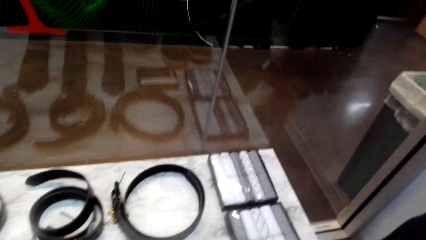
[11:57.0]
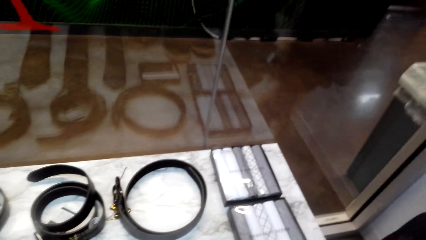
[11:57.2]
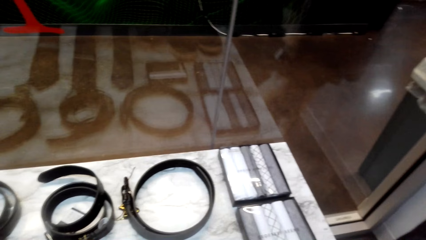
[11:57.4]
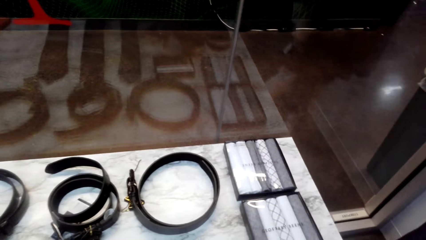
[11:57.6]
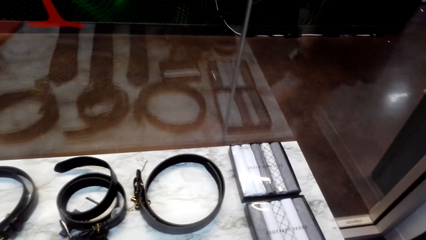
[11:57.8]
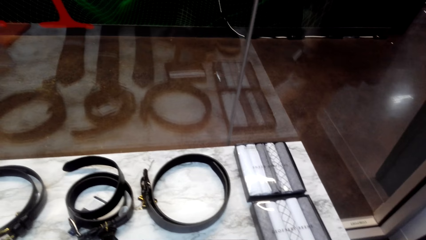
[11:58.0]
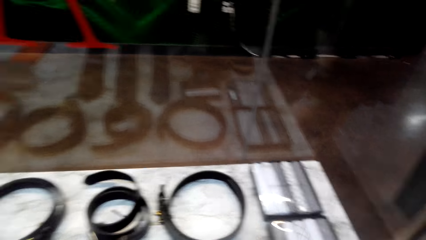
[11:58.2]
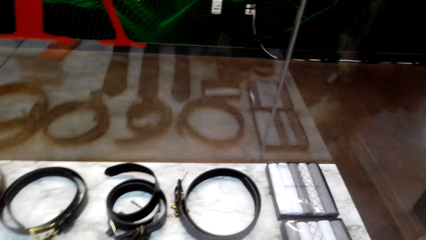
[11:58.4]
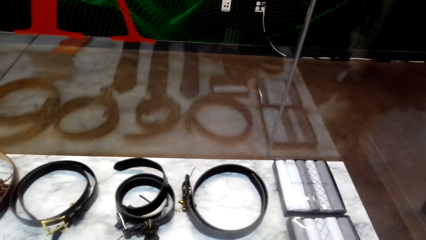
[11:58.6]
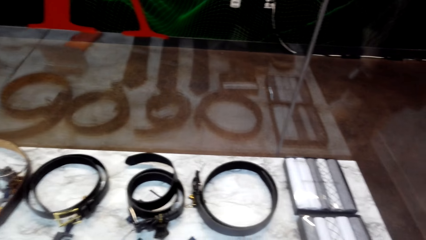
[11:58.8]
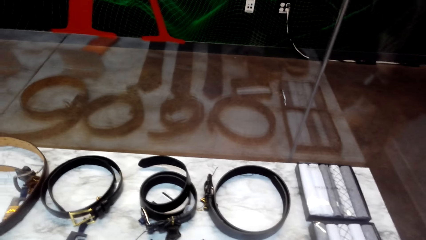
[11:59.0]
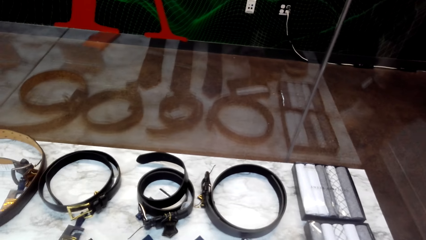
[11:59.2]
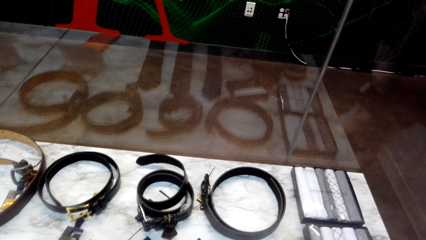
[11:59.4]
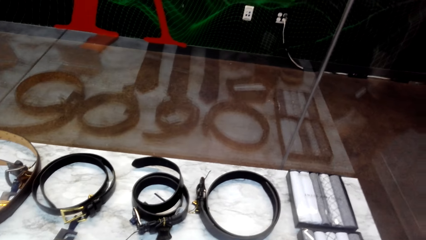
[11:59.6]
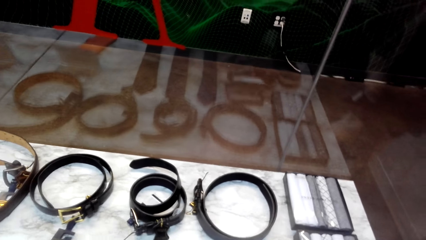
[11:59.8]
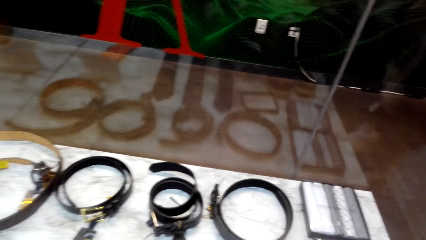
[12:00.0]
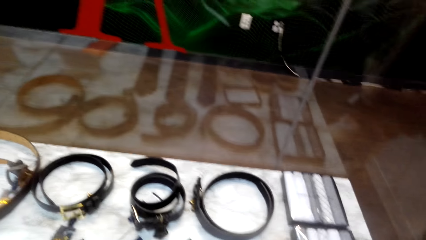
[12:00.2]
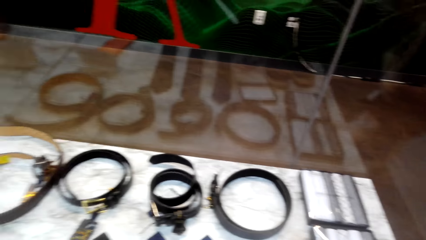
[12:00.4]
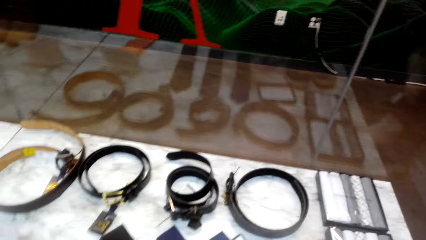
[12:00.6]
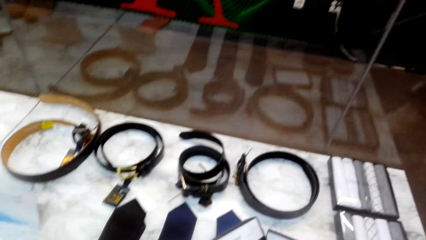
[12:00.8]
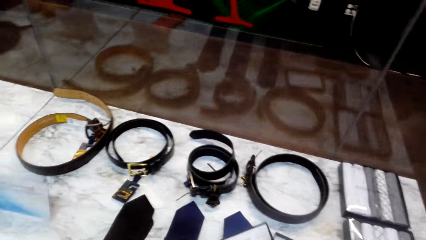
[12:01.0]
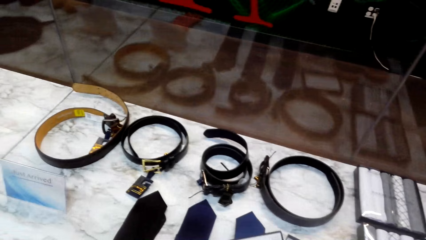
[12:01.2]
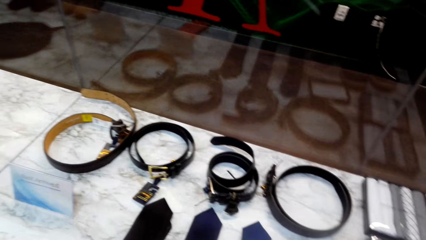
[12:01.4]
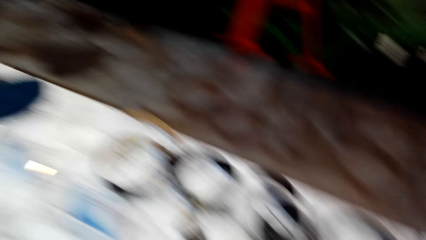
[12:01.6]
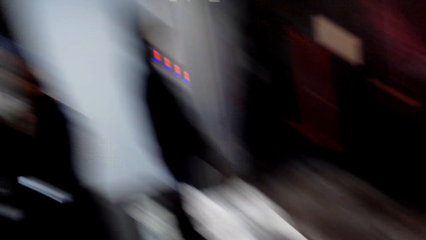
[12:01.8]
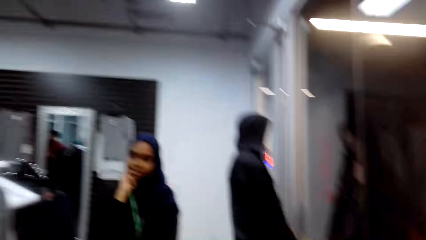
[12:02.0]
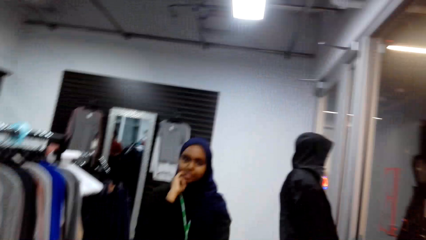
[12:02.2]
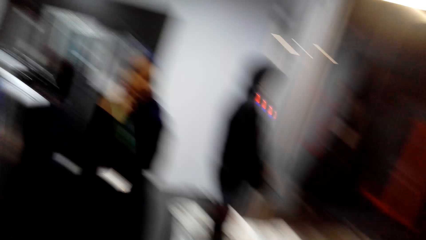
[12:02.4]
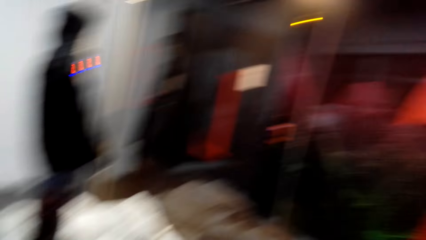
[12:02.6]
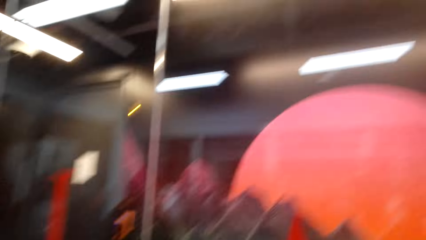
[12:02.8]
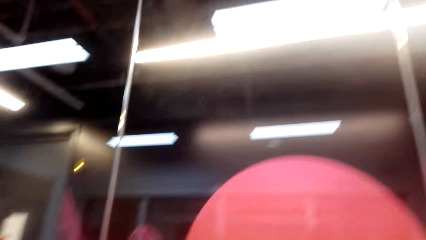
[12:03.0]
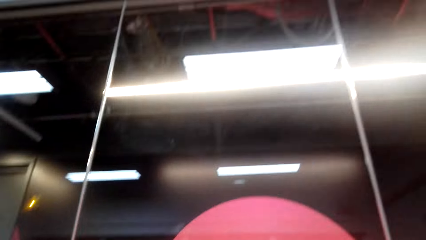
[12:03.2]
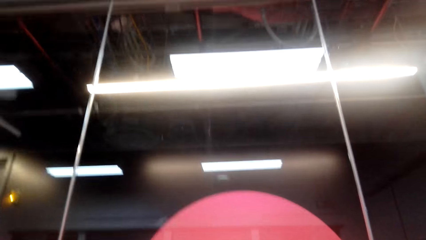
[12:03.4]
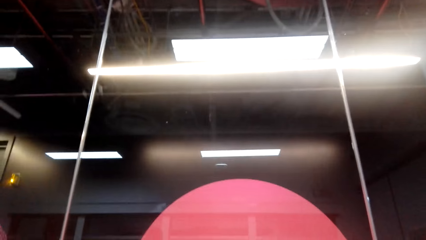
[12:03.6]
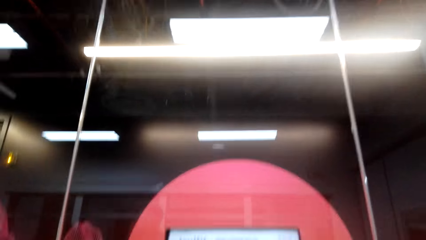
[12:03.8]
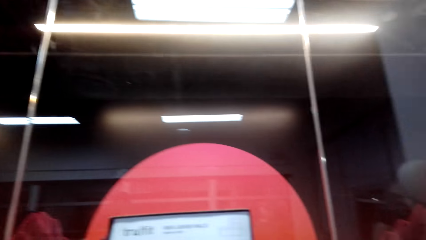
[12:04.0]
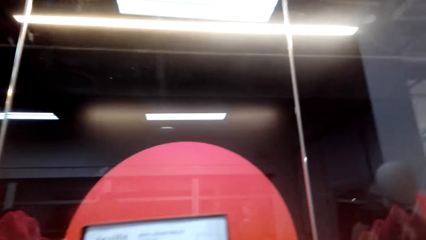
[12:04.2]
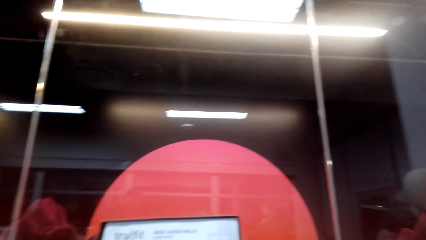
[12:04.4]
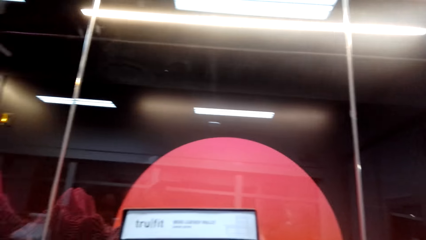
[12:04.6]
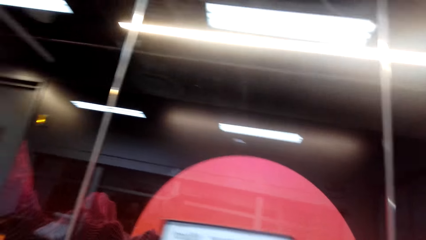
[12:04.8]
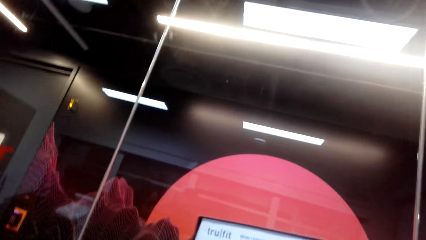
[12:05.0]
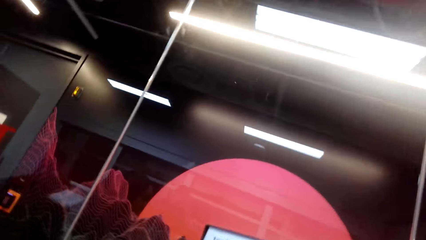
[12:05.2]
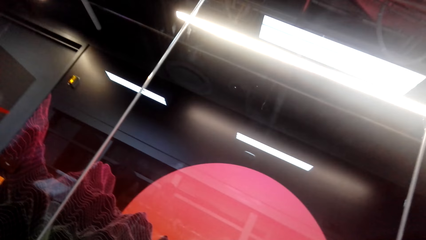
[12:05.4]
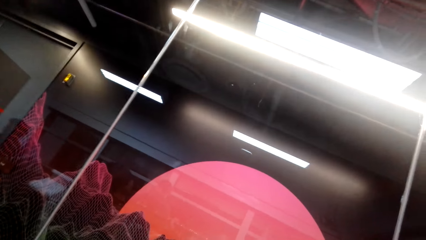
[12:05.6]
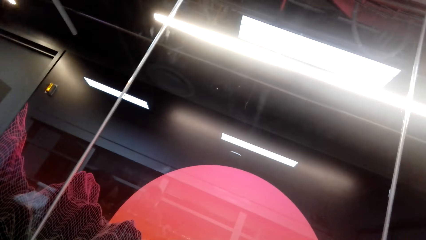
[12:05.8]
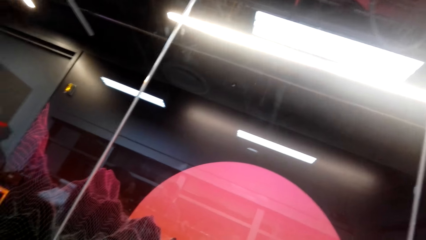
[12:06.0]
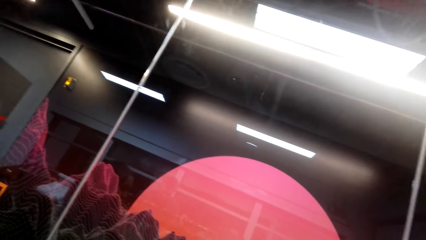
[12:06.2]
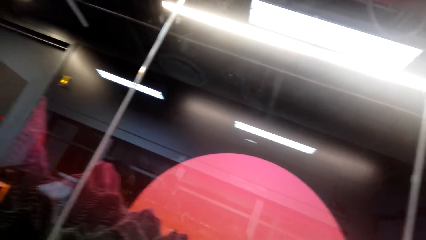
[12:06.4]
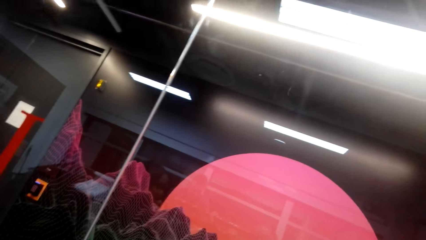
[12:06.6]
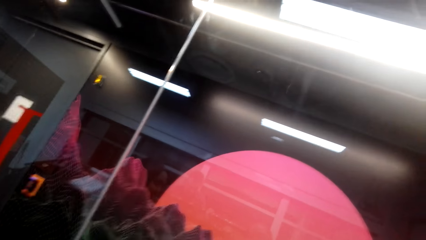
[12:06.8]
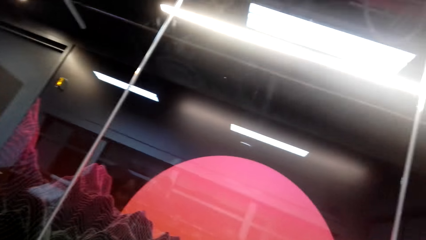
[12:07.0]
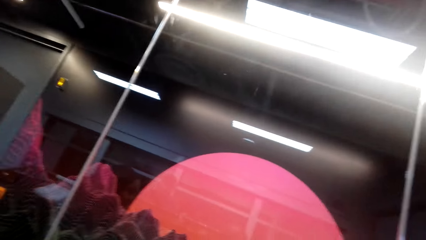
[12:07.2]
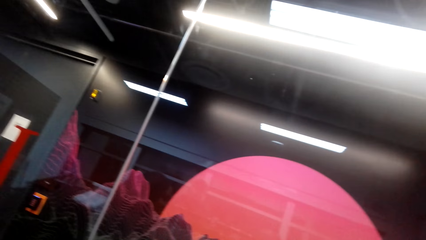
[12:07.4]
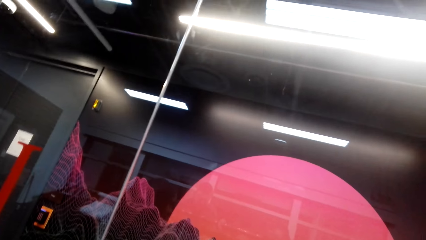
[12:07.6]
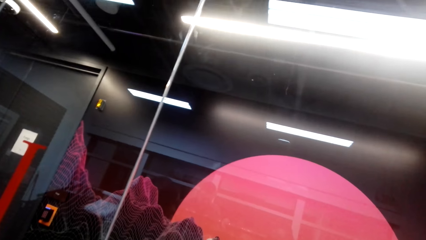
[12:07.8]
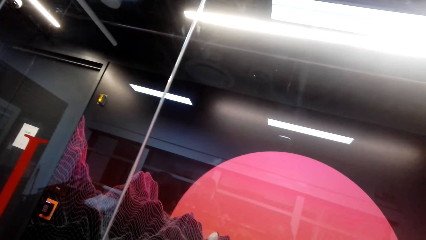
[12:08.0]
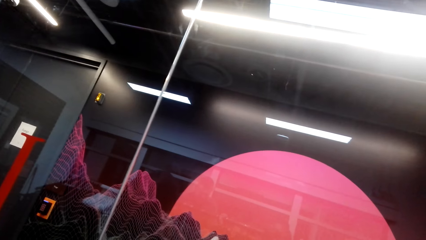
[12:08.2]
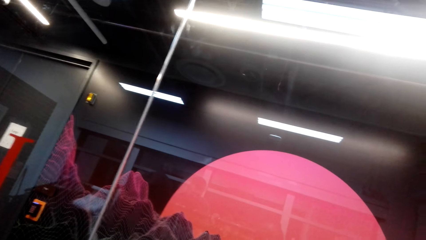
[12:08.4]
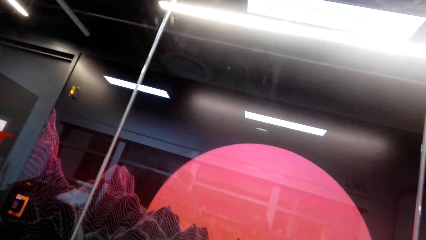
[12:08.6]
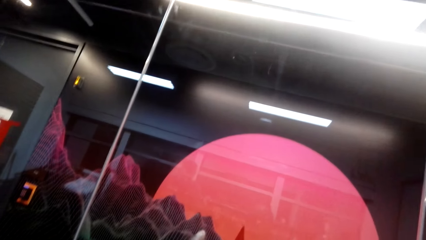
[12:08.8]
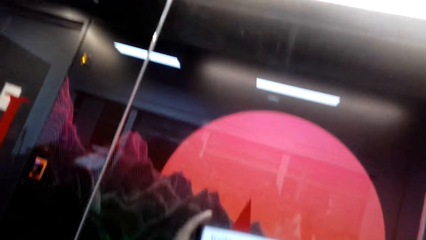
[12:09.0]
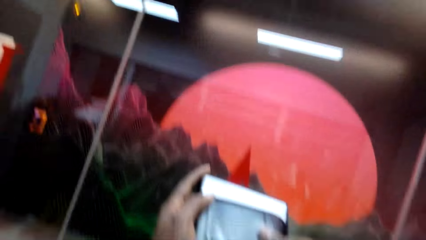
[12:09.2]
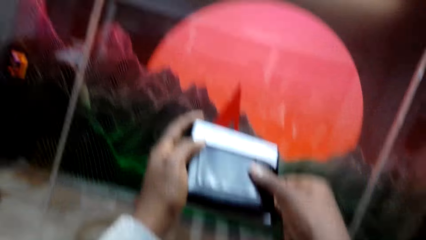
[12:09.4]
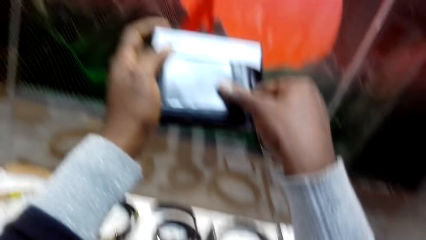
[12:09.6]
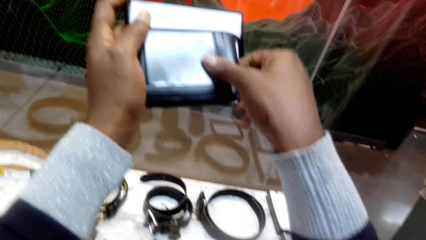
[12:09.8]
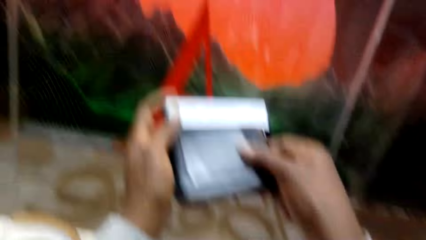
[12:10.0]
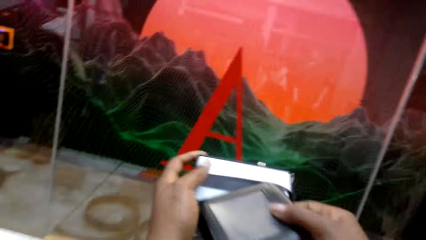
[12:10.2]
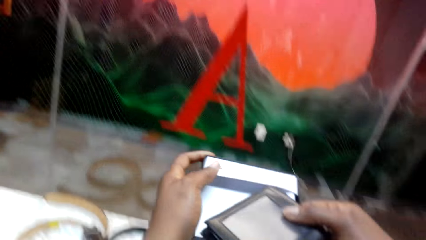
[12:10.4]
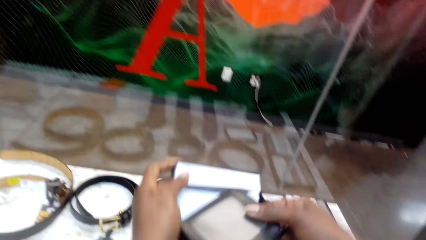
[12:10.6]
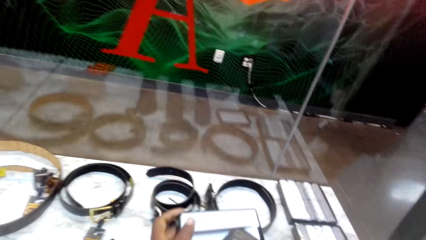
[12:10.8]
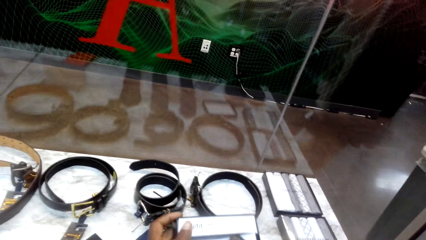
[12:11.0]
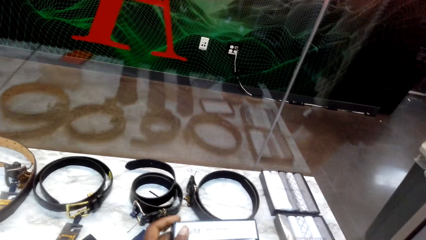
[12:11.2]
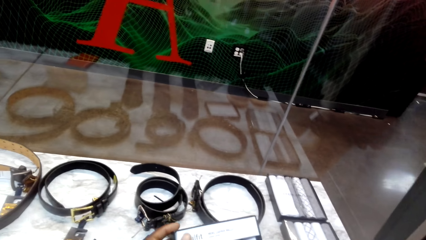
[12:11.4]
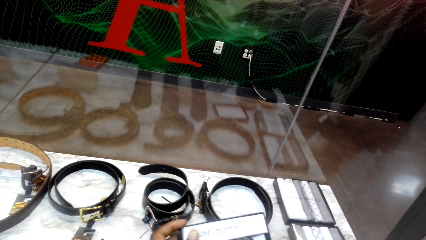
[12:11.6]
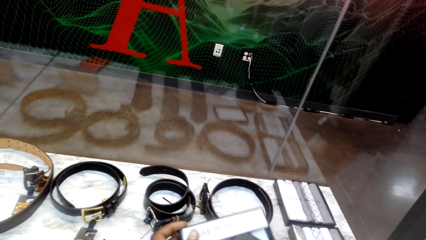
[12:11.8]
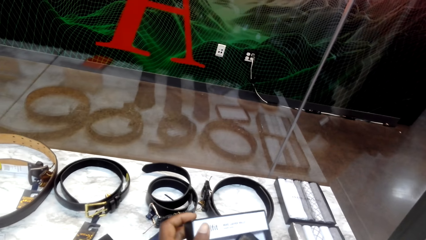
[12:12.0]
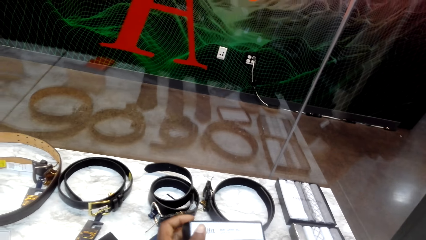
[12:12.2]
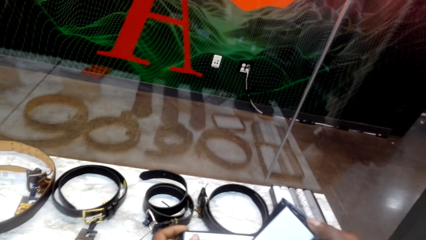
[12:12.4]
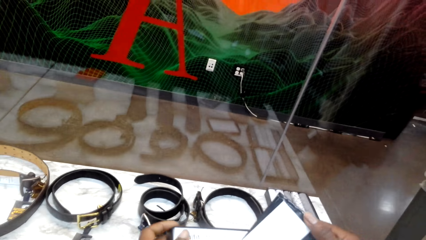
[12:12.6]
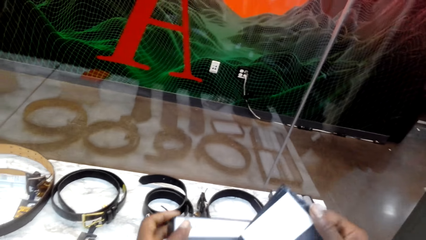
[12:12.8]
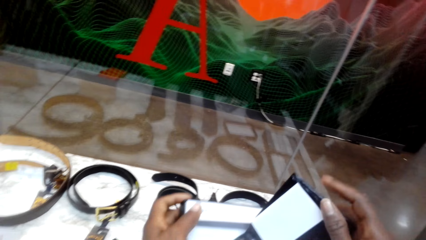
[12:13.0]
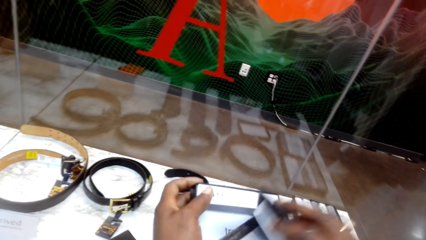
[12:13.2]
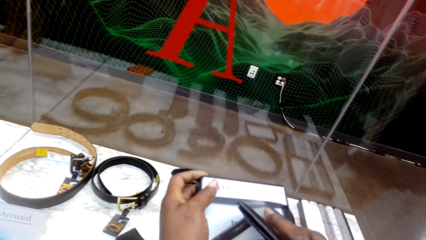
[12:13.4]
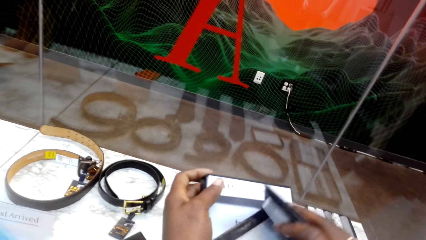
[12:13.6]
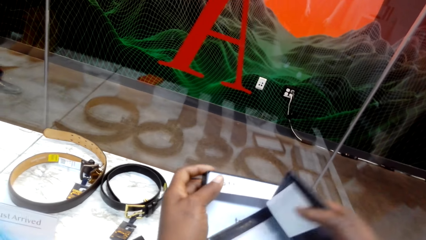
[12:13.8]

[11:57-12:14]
The camera wearer picks up a wallet. They raise the wallet. They check the wallet.
